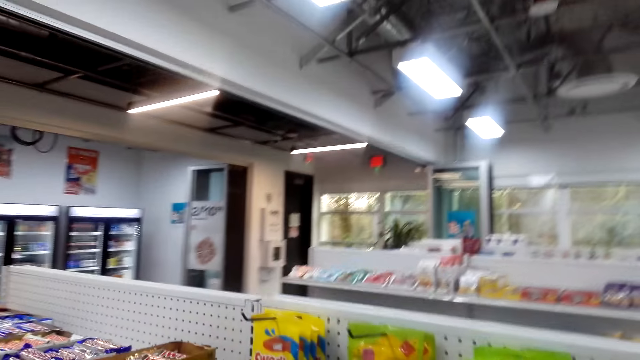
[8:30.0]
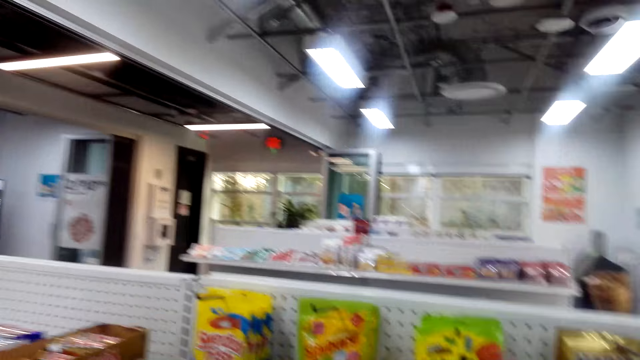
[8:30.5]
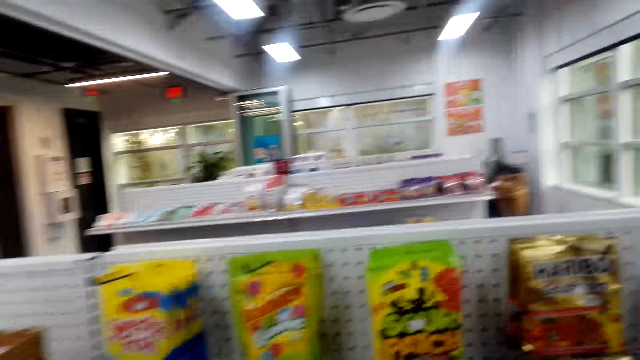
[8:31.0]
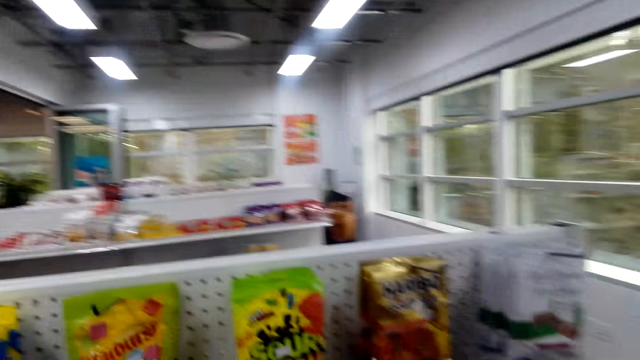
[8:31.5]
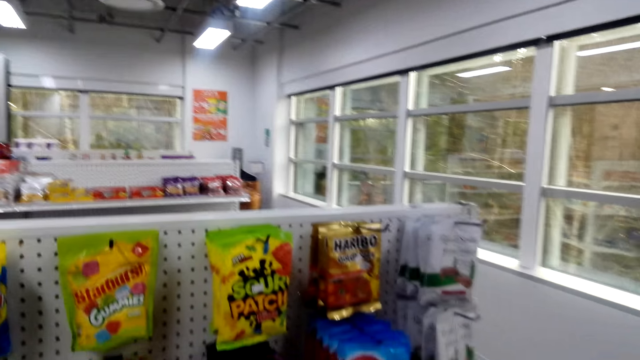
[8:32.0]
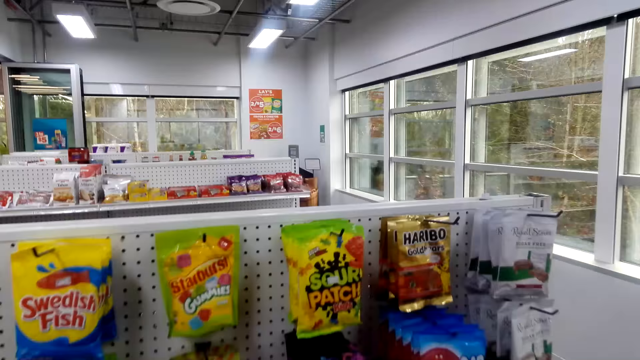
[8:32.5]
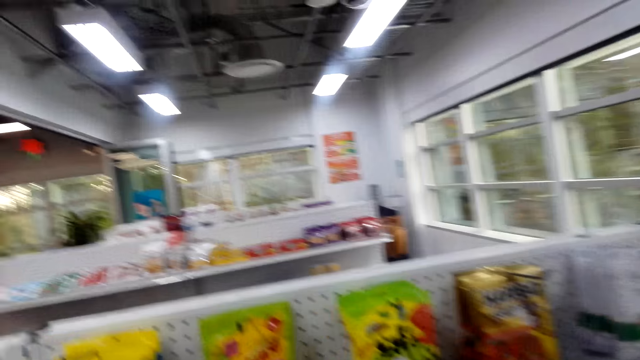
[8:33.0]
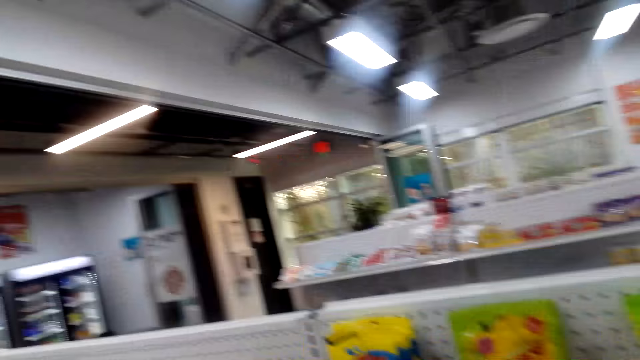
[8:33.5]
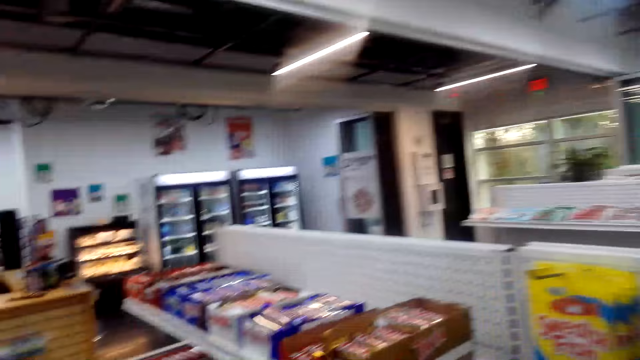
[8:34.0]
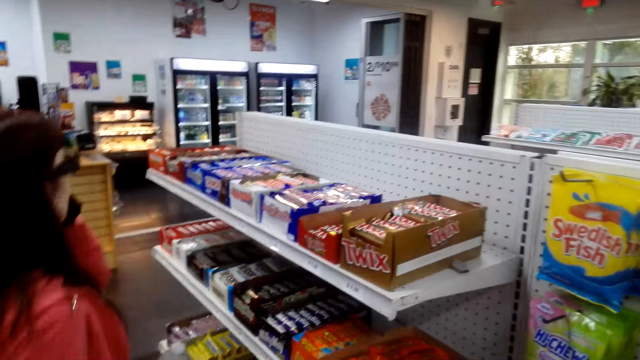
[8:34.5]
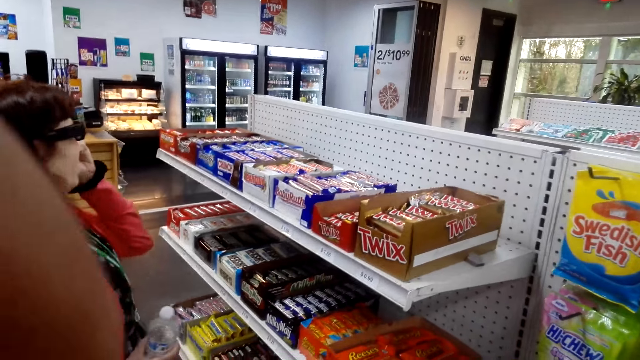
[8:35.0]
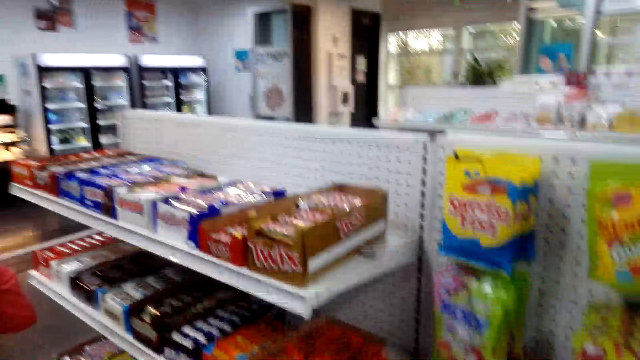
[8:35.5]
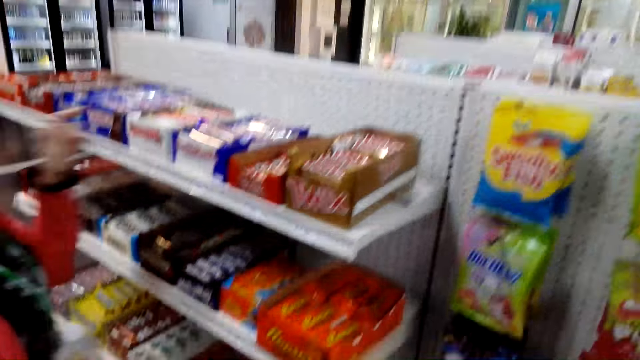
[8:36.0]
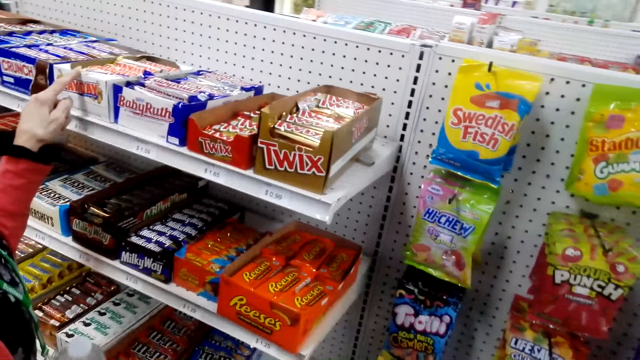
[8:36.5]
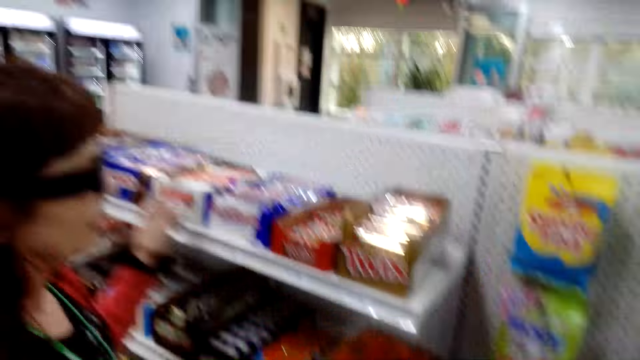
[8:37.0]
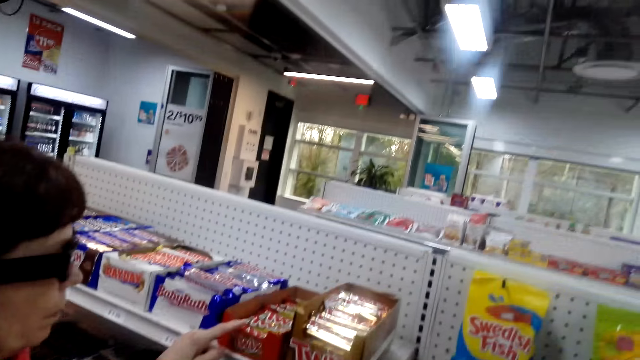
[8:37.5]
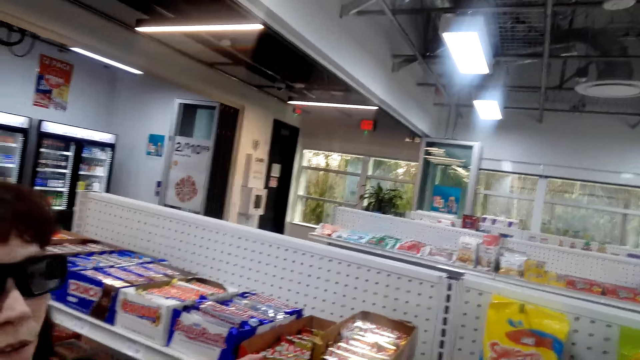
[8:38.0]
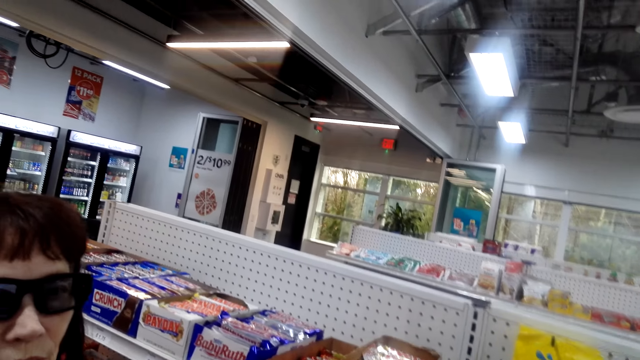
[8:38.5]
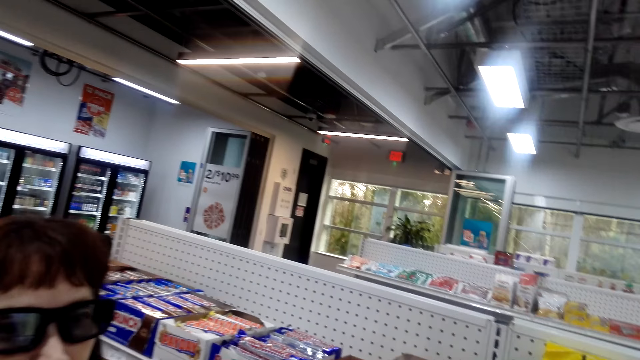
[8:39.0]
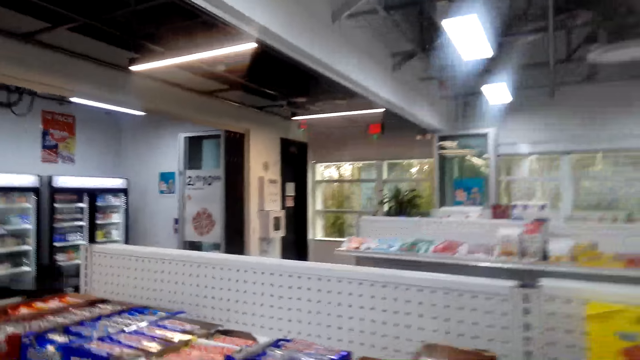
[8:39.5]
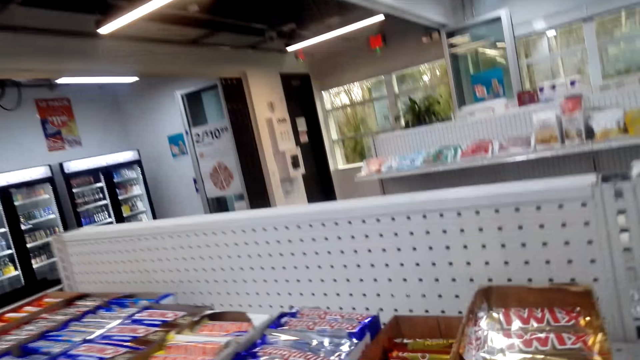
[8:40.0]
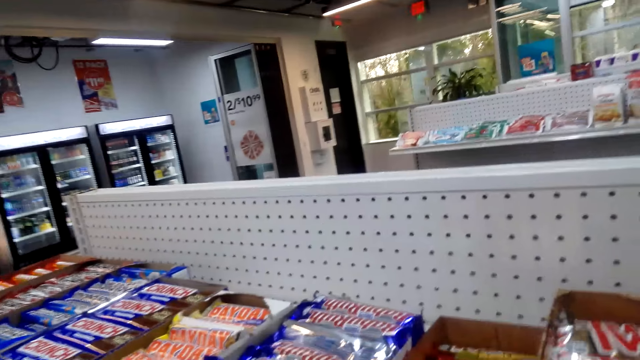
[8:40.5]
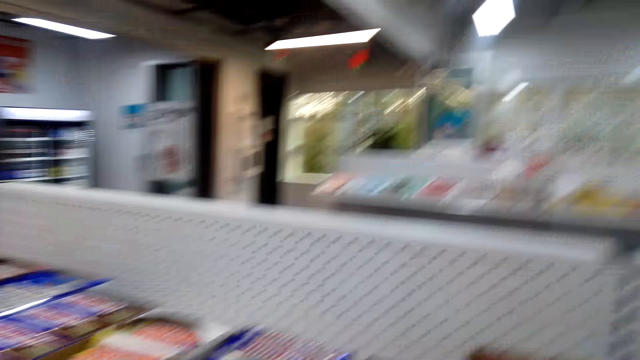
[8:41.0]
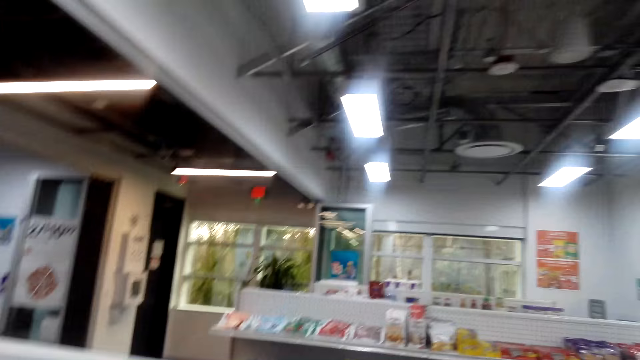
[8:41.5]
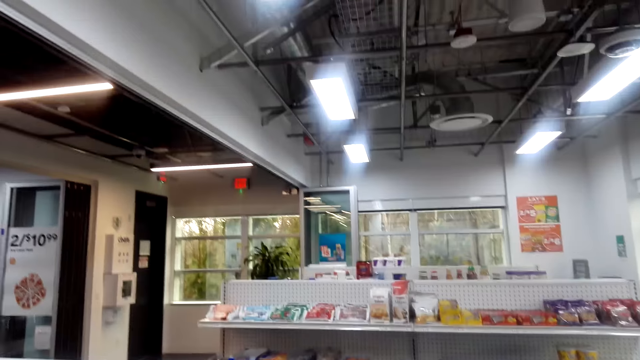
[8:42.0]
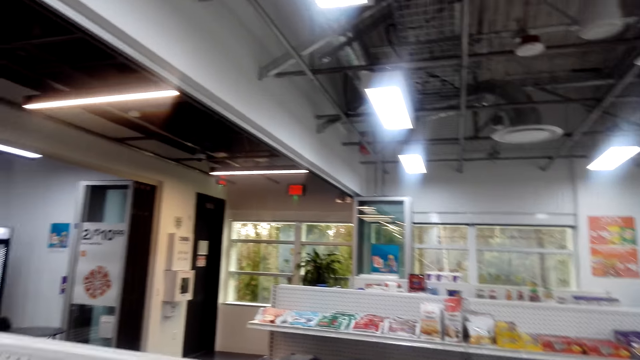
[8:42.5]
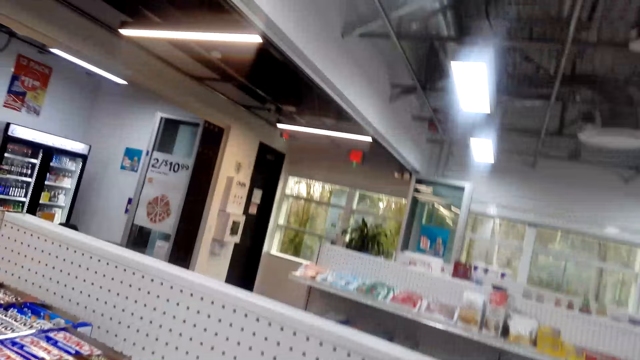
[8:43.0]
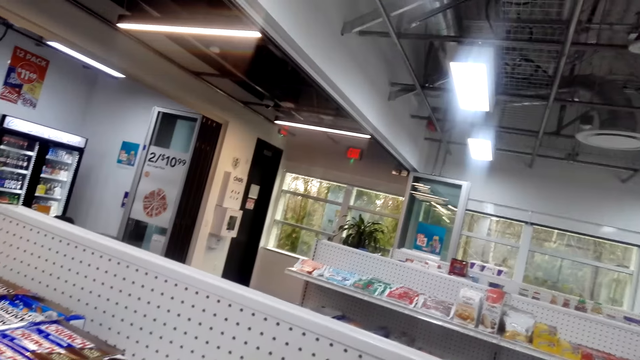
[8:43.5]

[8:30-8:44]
The camera wearer looks at the shelves. A woman talks with the camera wearer. The woman looks at the sweets. The camera wearer talks with the woman. The woman laughs, points at the sweets, and talks with the camera wearer. The camera wearer talks with the woman. They look at the sweets. The woman talks with the camera wearer.

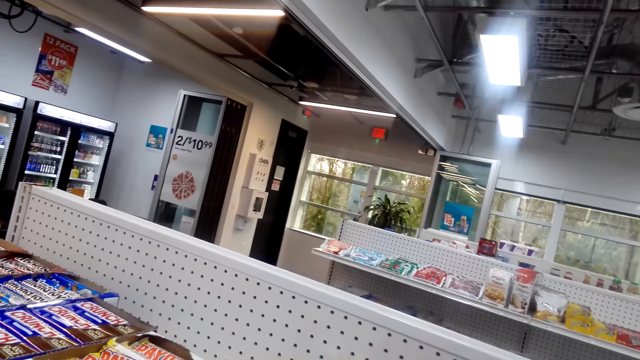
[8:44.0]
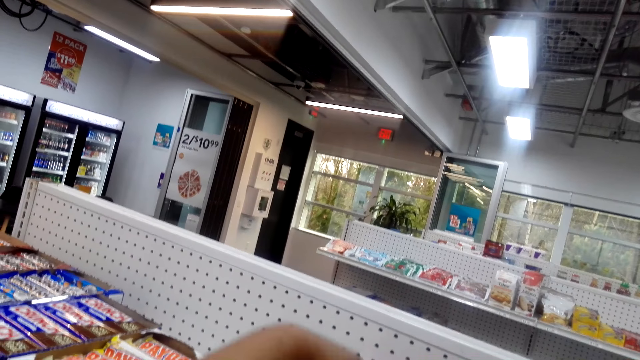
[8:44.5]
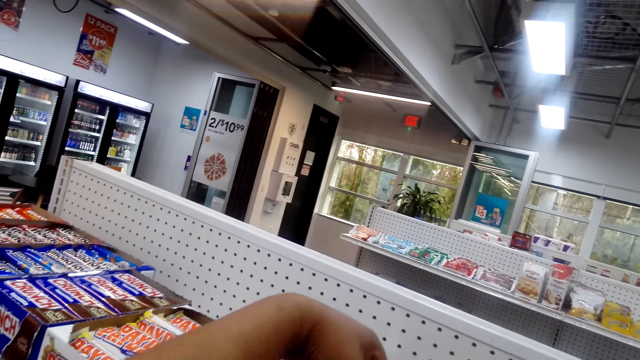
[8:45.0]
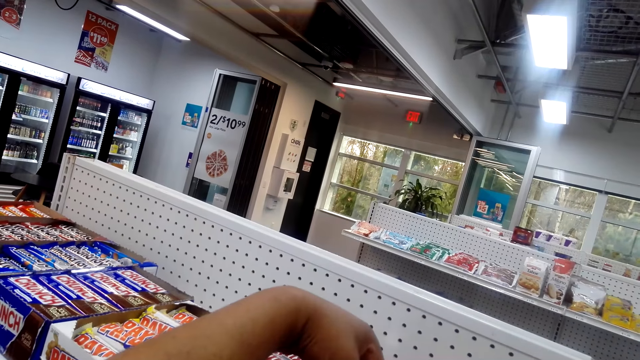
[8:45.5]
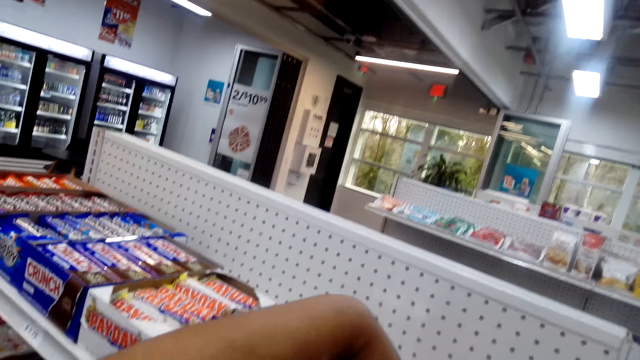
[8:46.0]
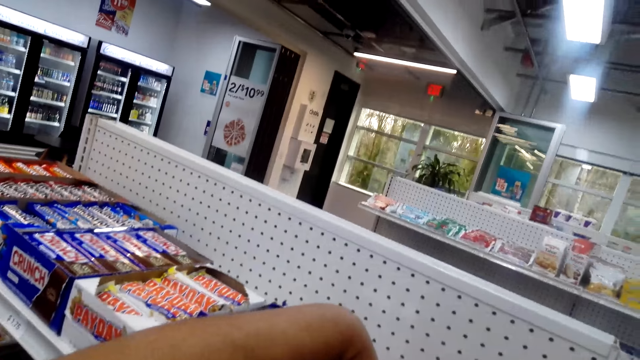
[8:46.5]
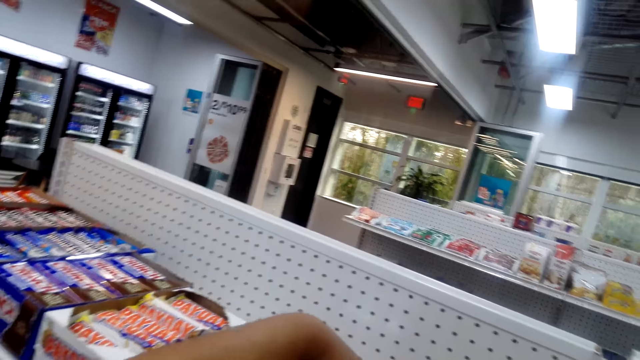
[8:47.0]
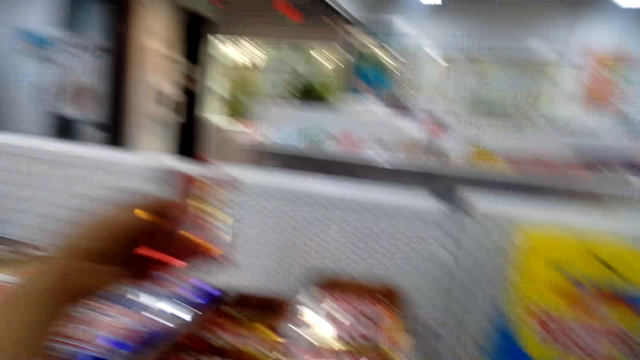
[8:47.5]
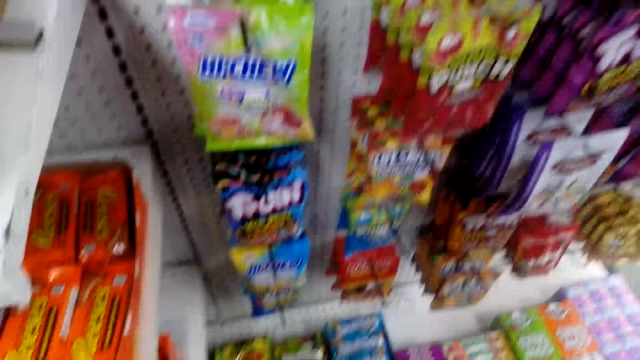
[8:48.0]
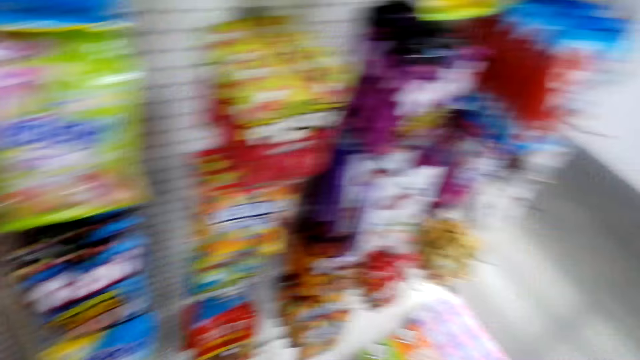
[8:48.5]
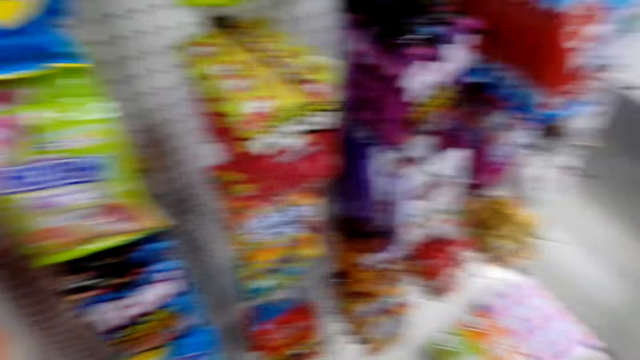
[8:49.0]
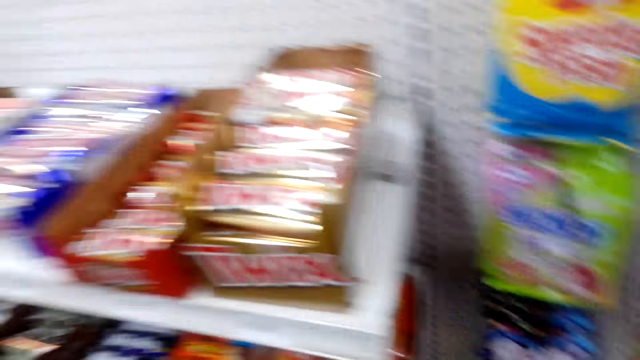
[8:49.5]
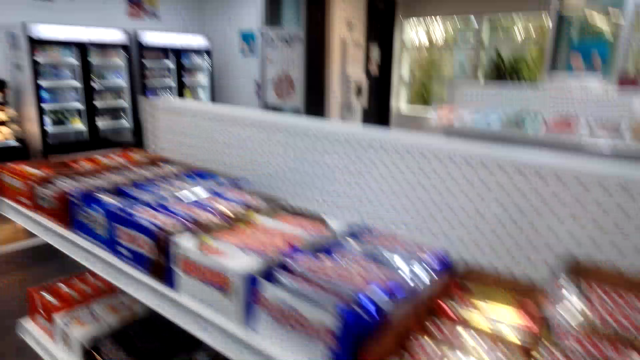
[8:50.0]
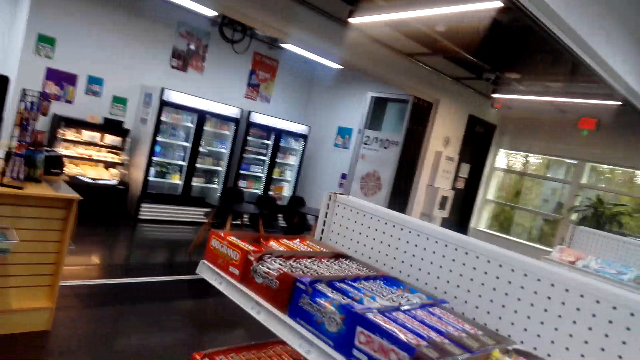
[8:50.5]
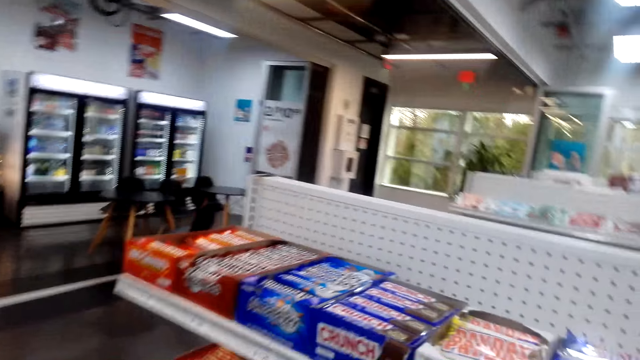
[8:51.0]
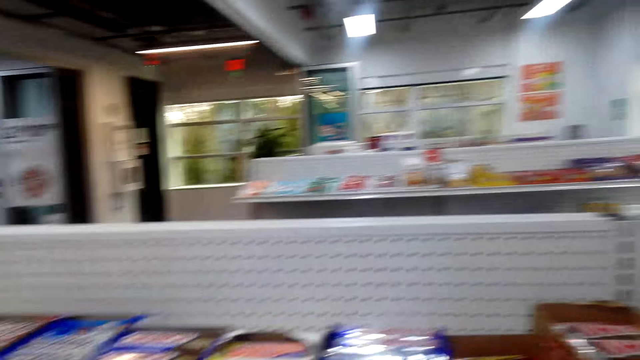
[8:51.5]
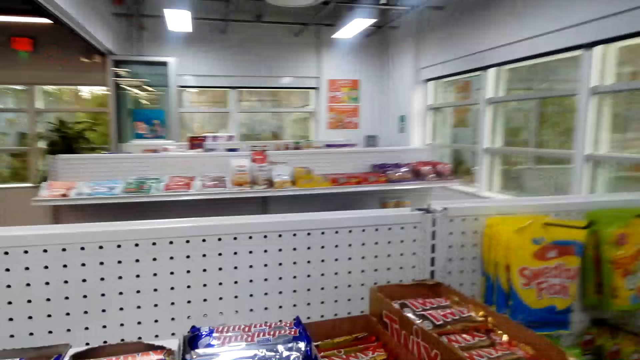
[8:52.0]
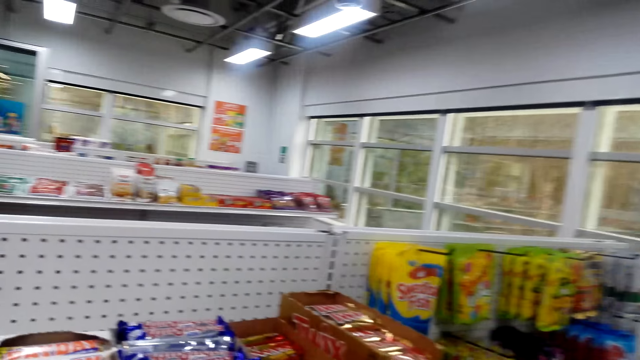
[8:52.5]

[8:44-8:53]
The camera wearer takes sweets. A woman picks chocolates. The camera wearer talks with the woman. They look at the sweets. The woman talks with the camera wearer and laughs.
